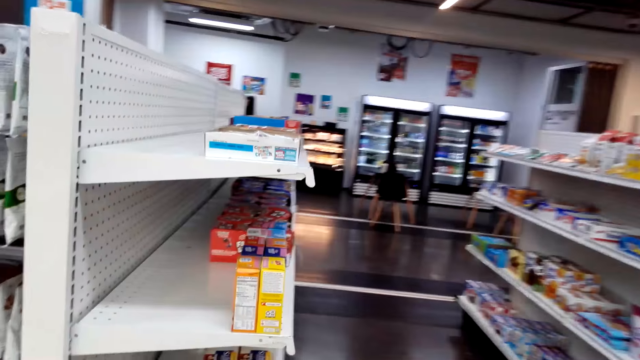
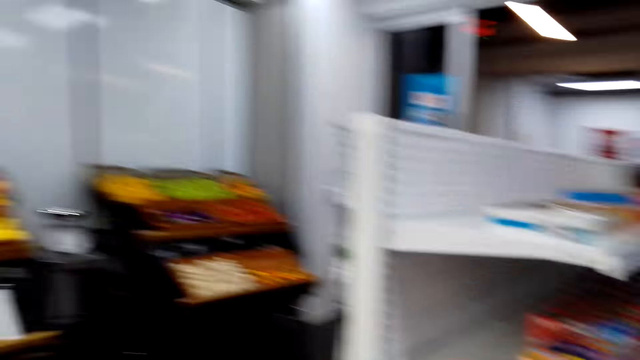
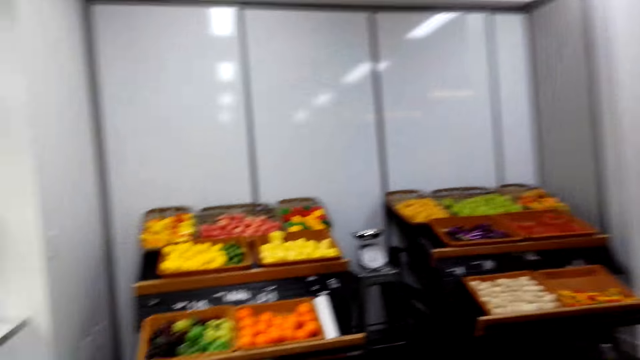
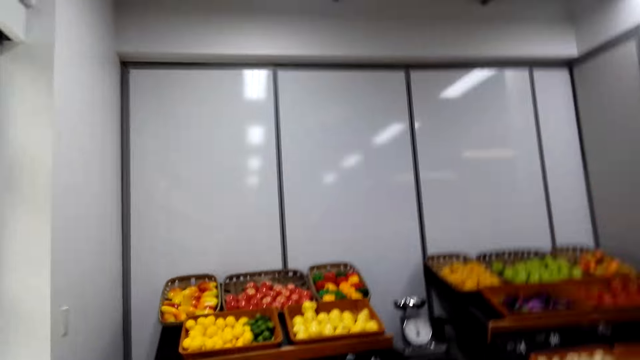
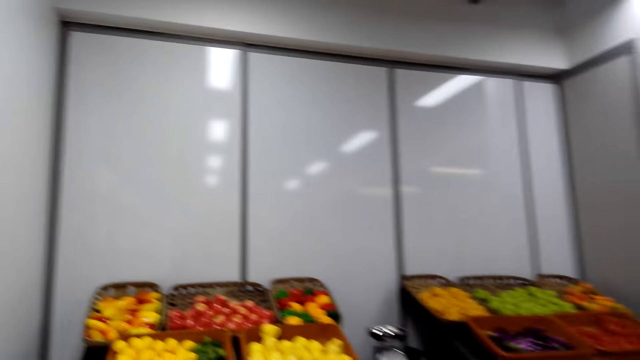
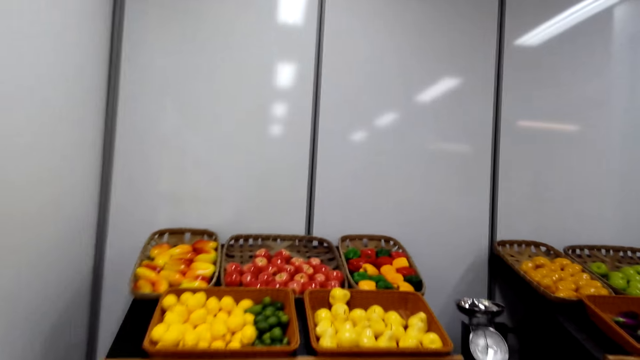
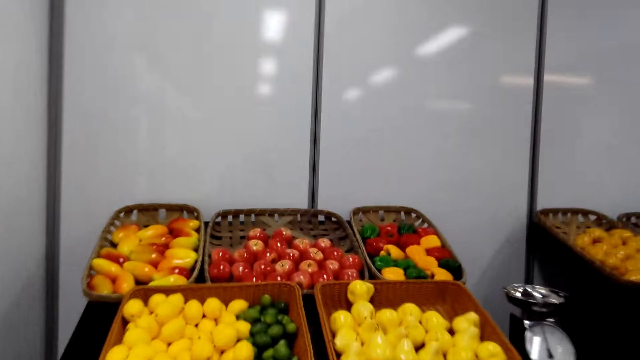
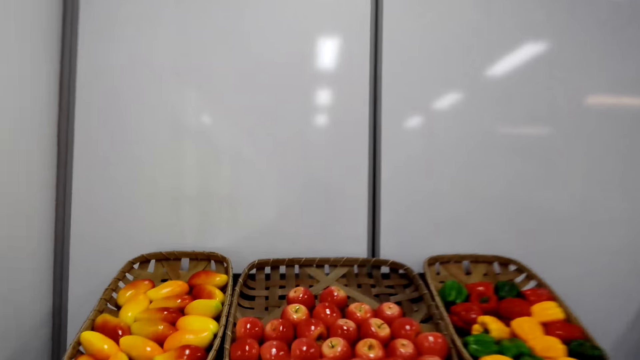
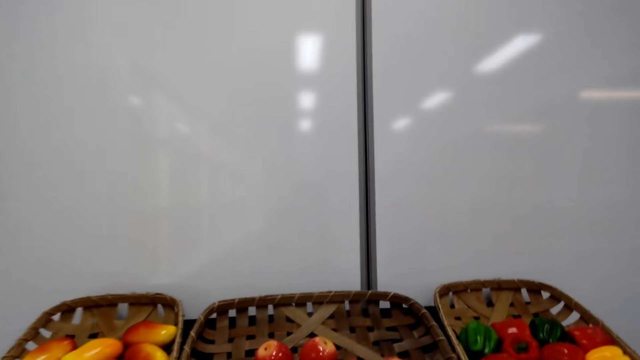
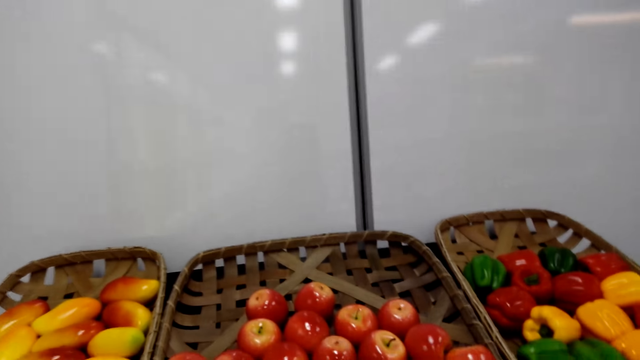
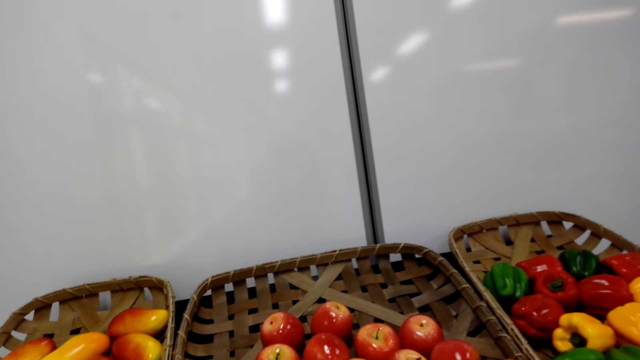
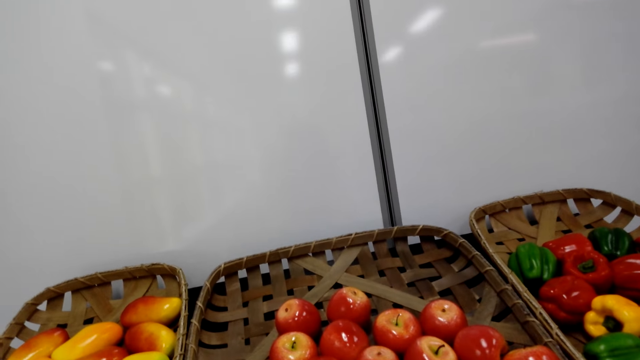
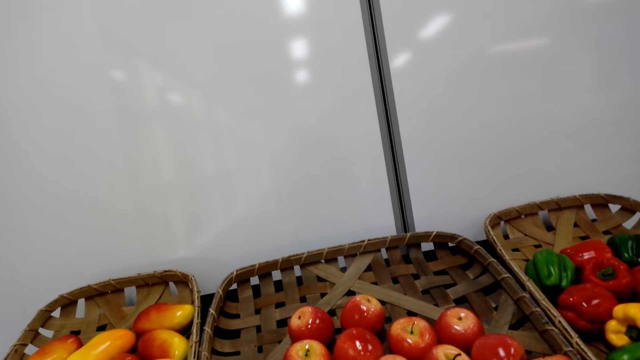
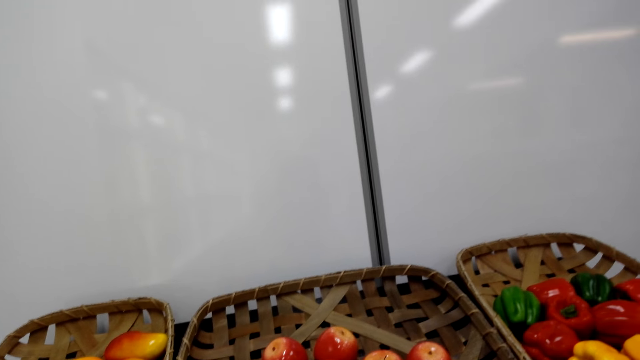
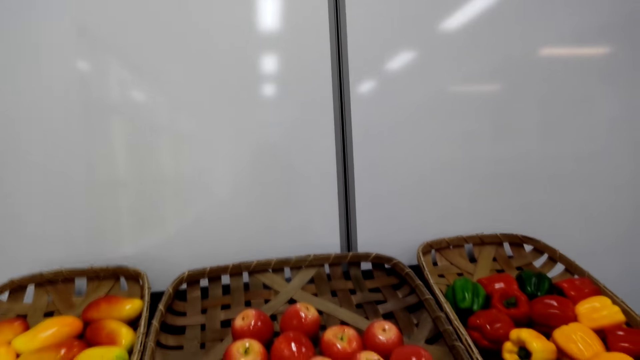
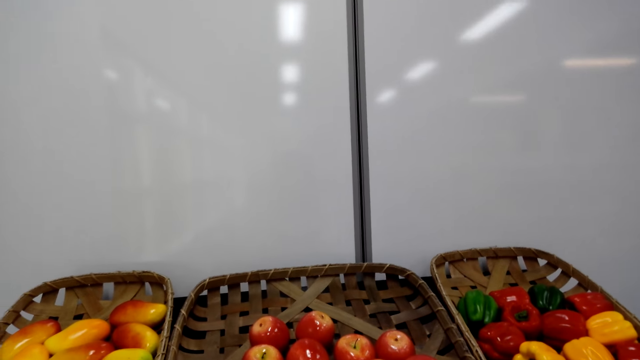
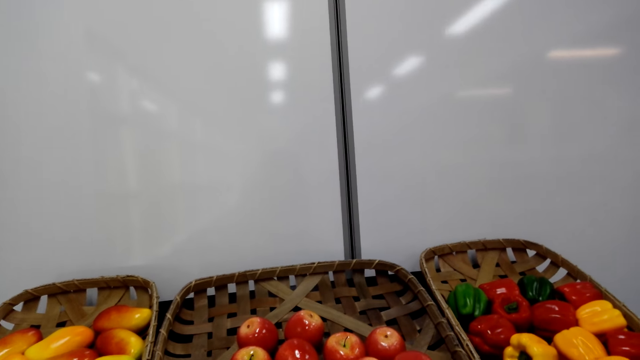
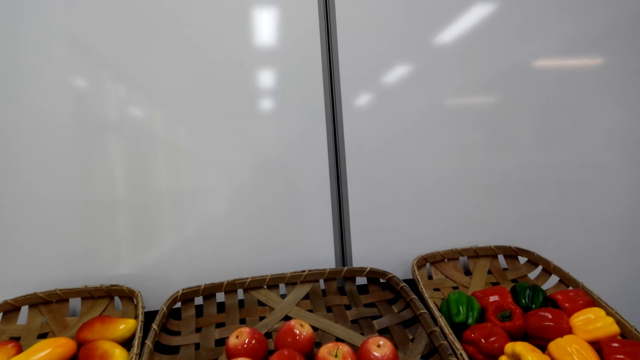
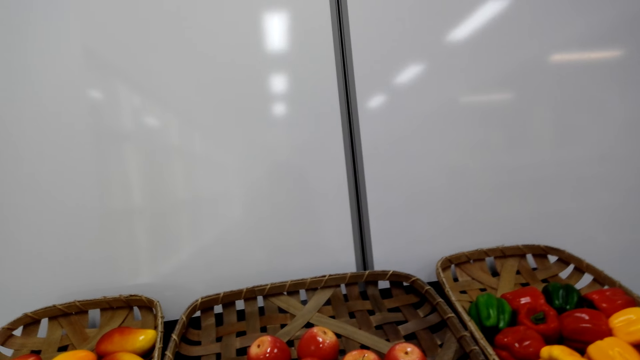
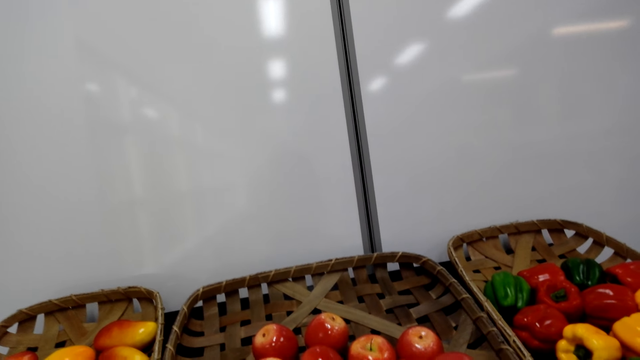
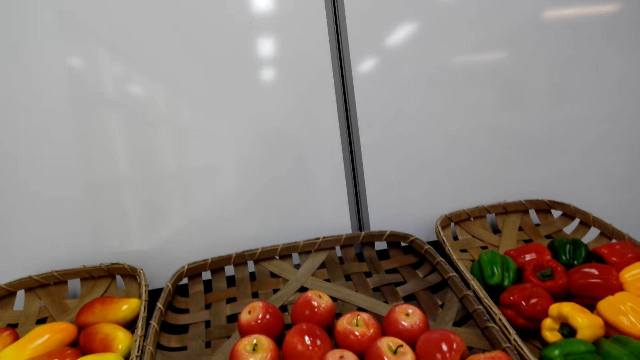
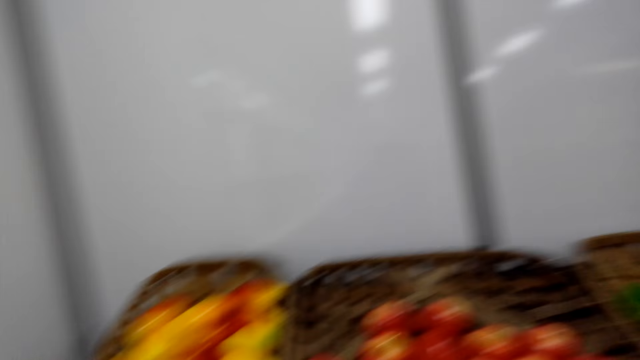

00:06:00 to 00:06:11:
The camera wearer walks towards the shelf. They walk back to the fruit buckets. They pick an apple from the bucket. They stare at the fruits on the display.

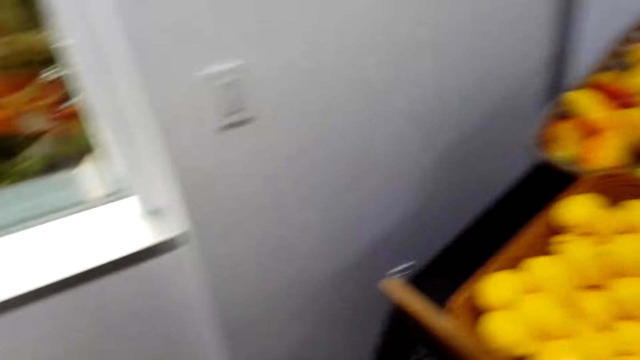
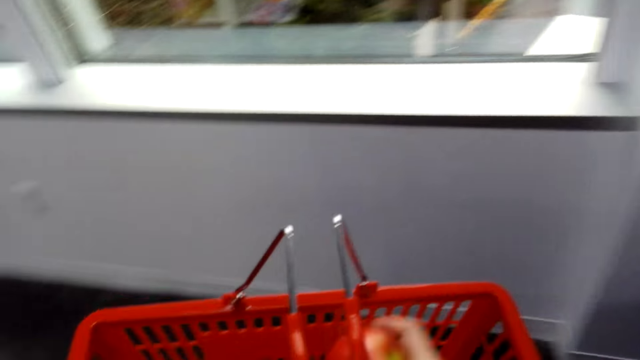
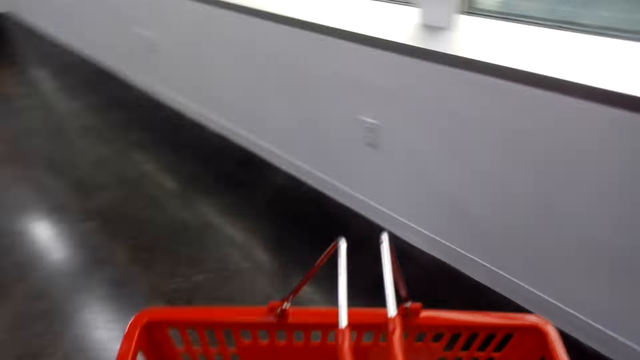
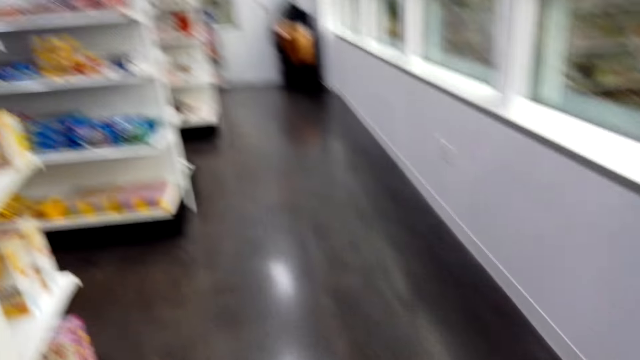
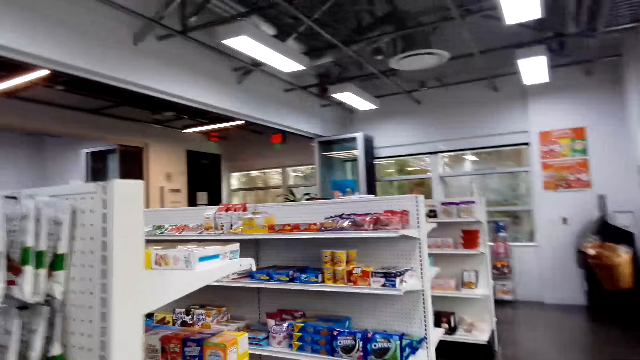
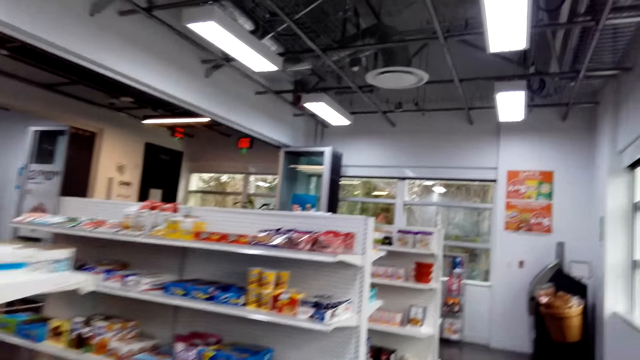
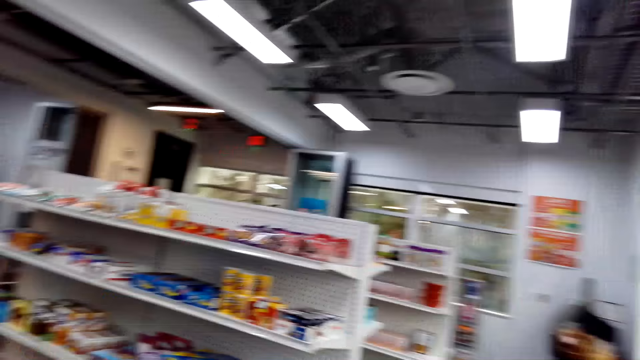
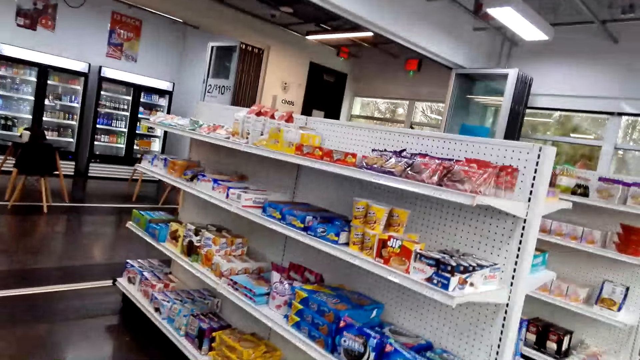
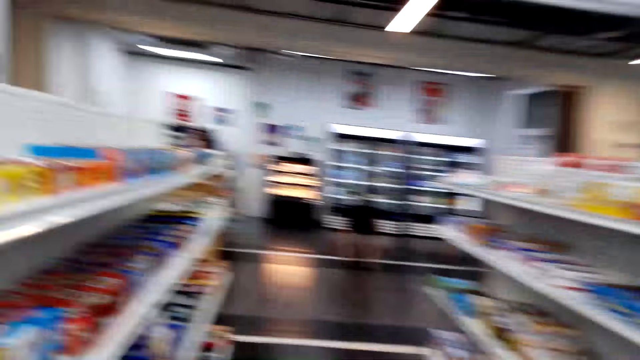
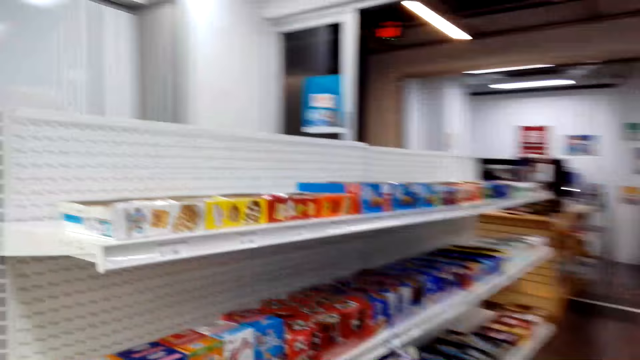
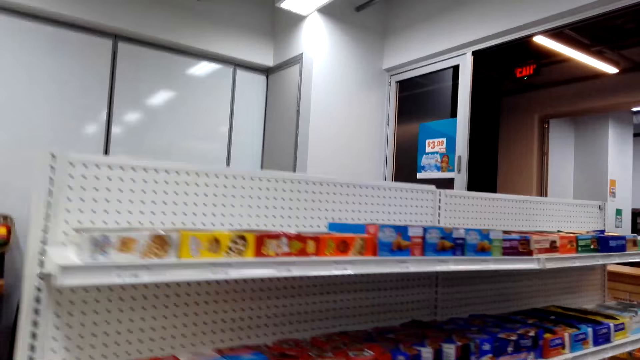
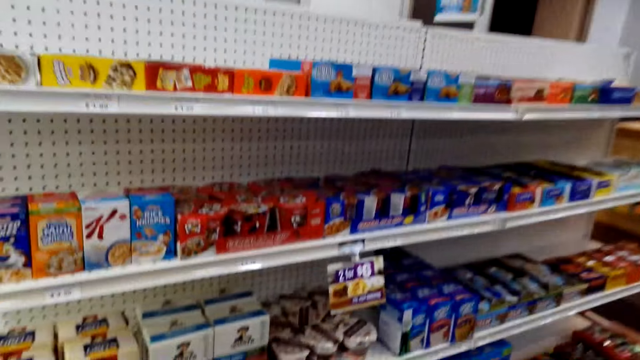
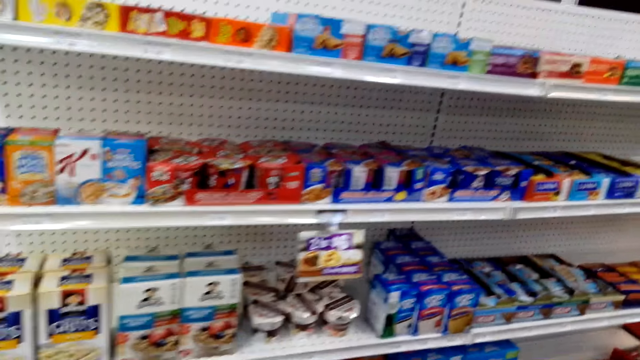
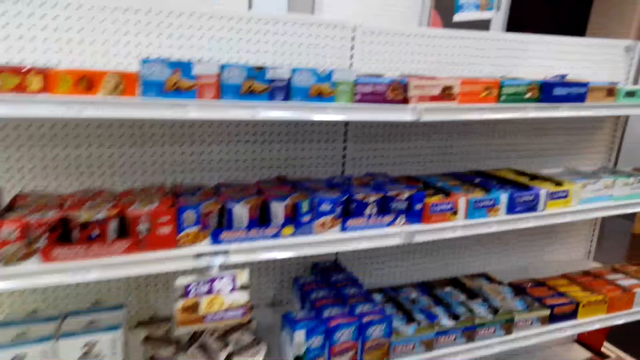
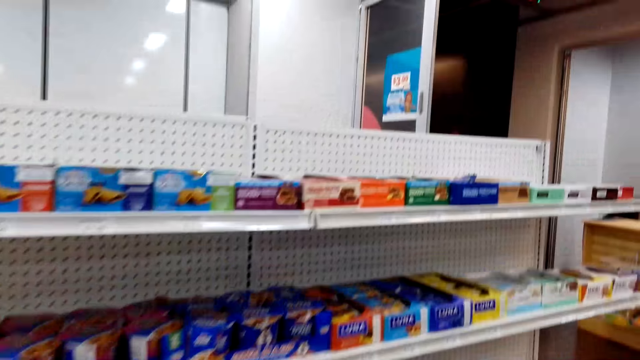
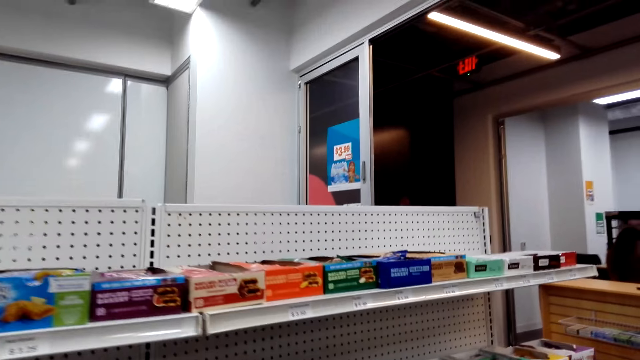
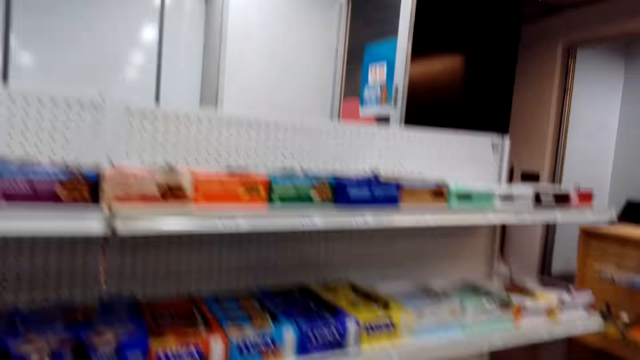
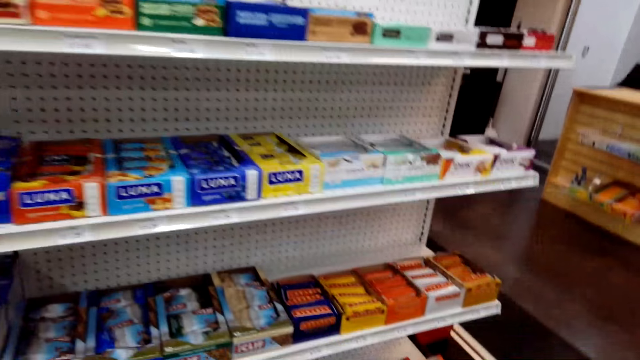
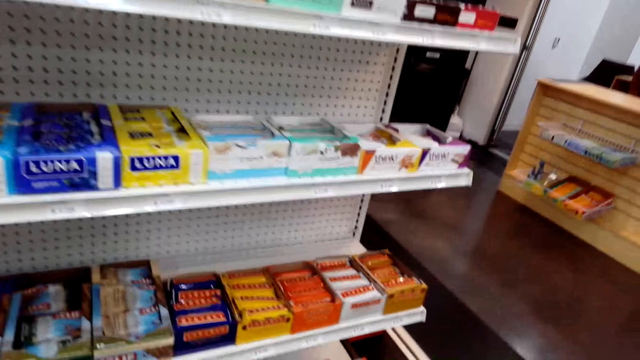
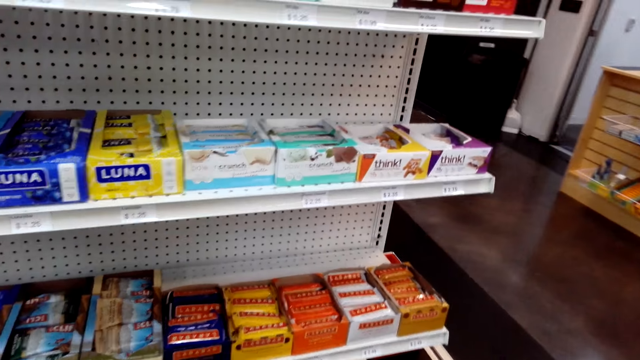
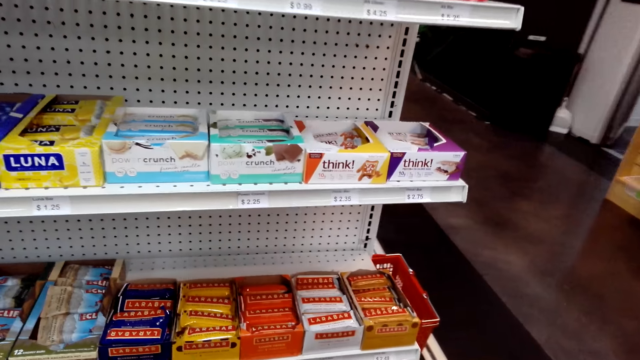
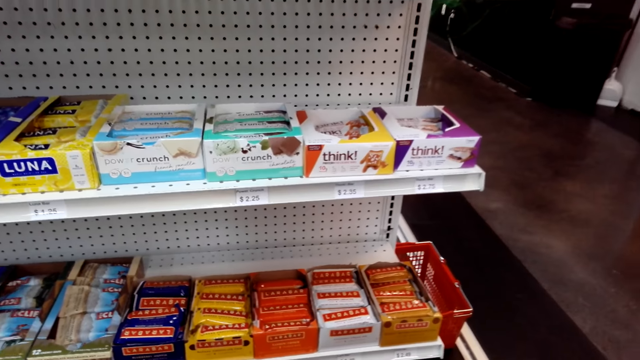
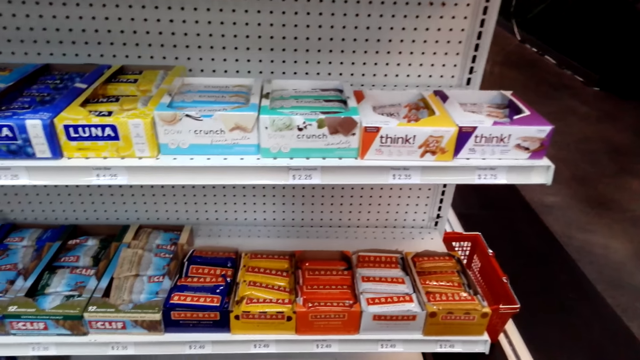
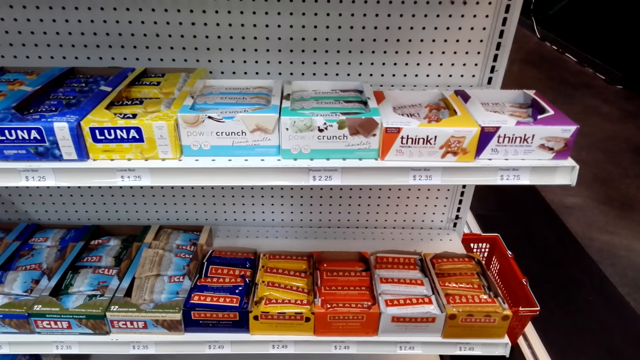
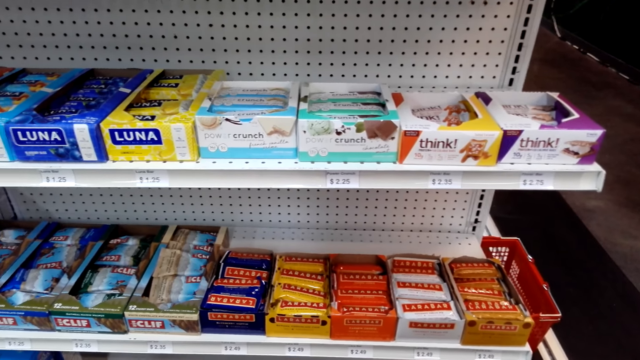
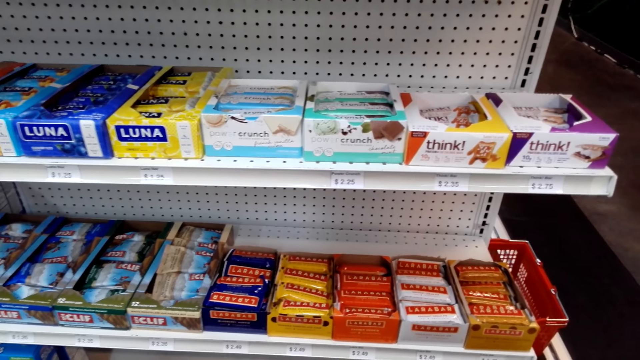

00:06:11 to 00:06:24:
The camera wearer puts the apple to the tray bucket or cart. They walk along the supermarket aisles towards the shelf. They stare at the items on the shelf.
